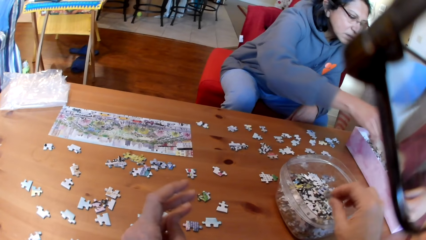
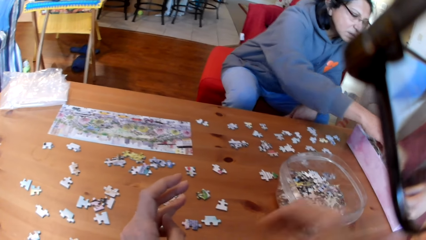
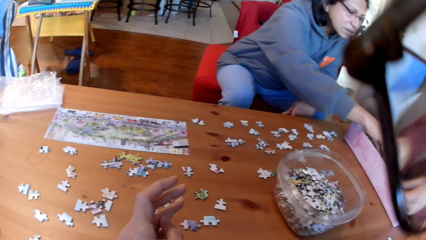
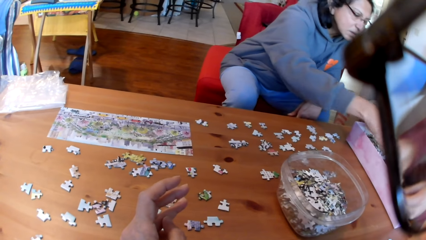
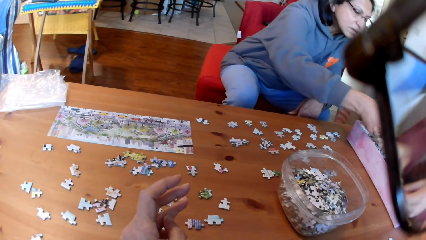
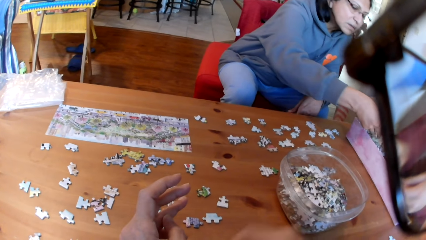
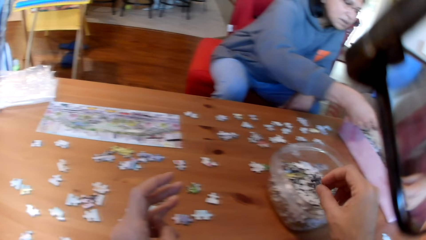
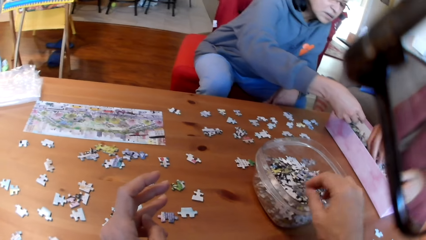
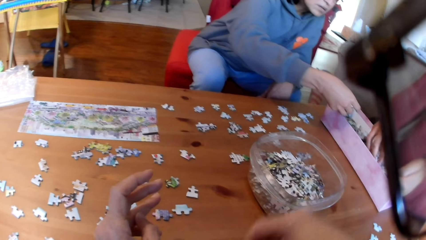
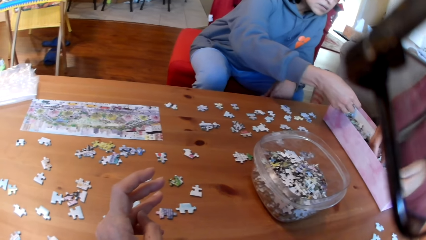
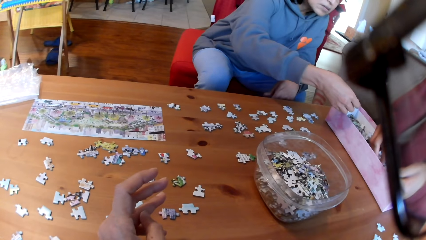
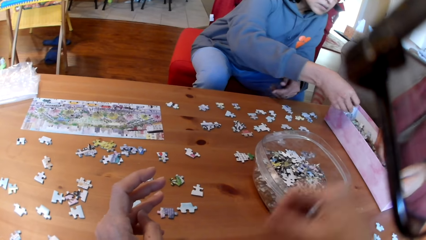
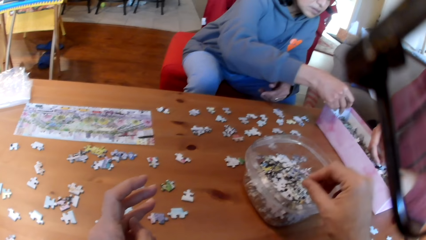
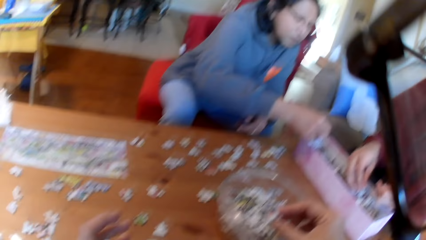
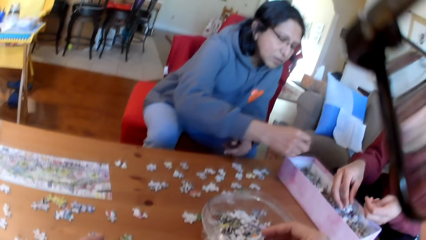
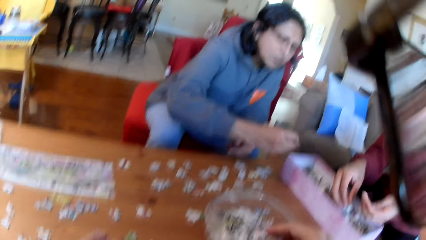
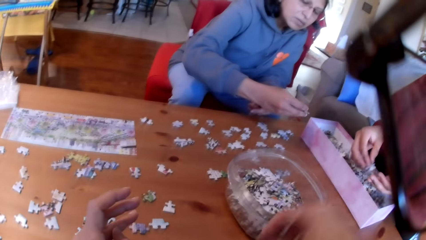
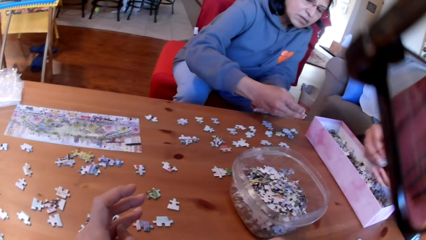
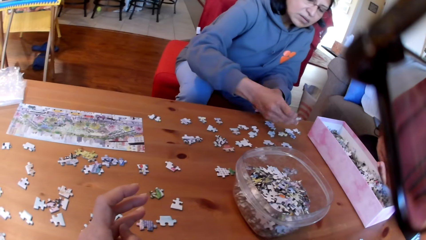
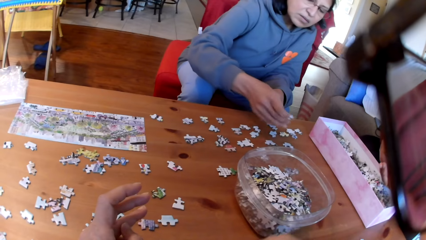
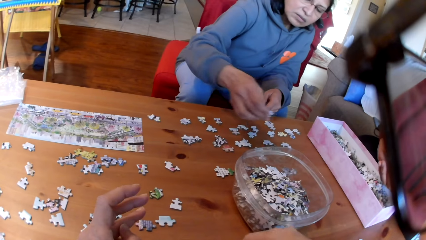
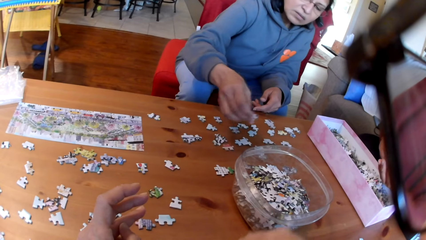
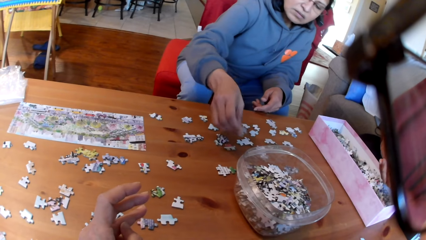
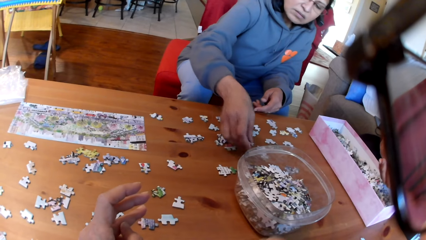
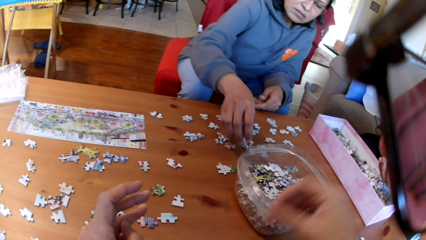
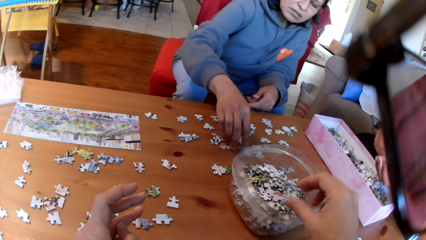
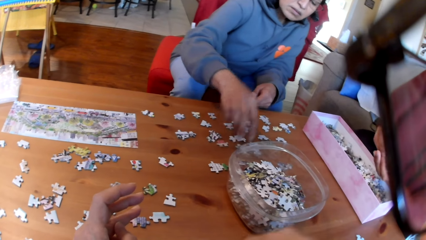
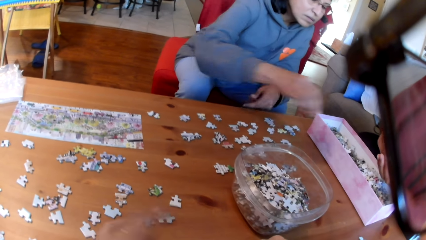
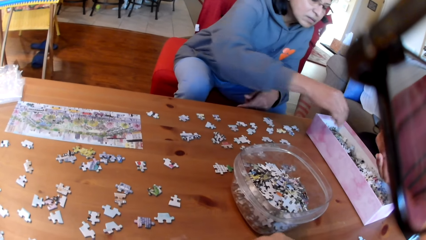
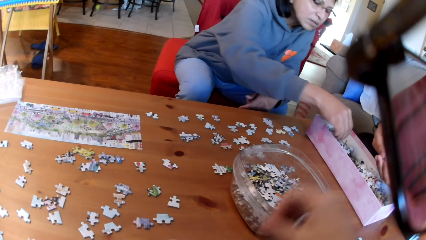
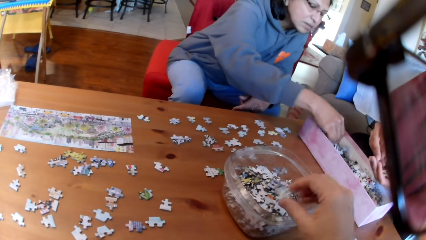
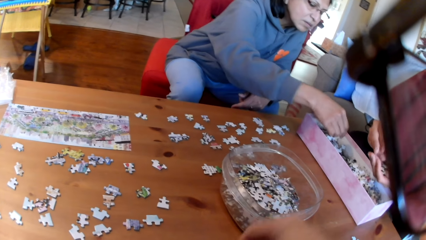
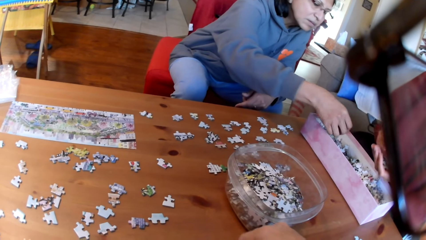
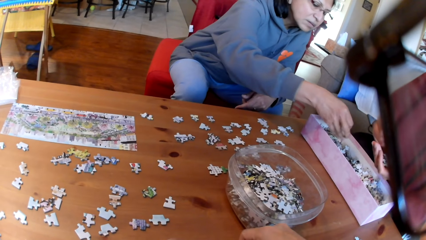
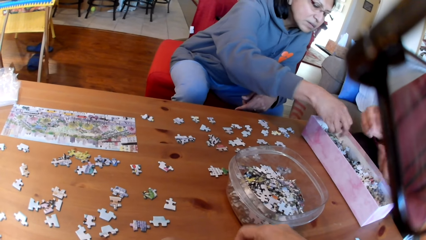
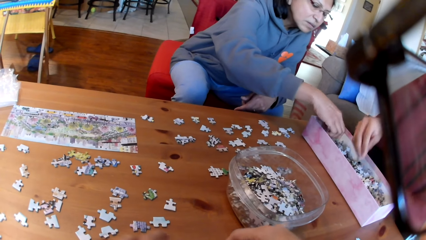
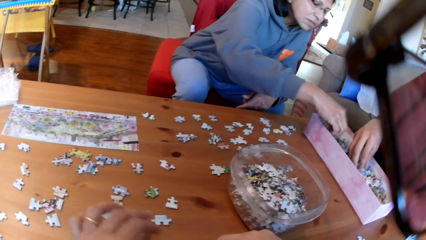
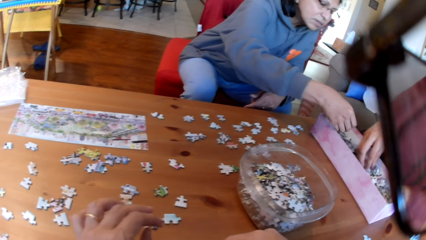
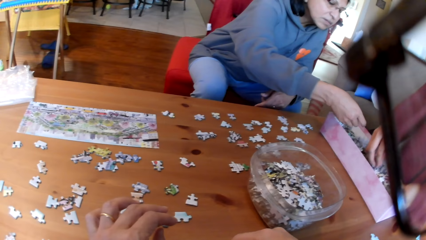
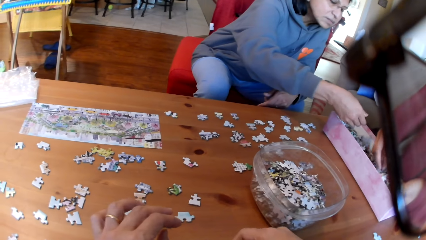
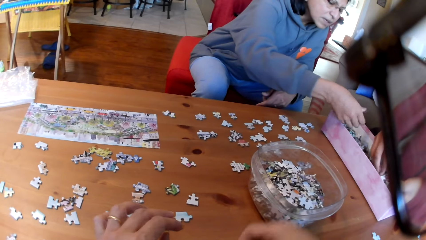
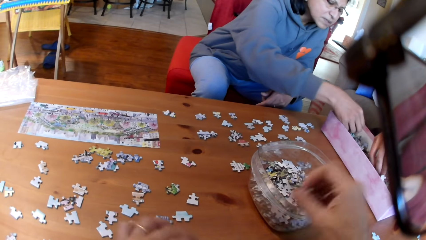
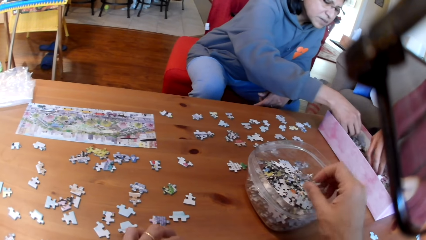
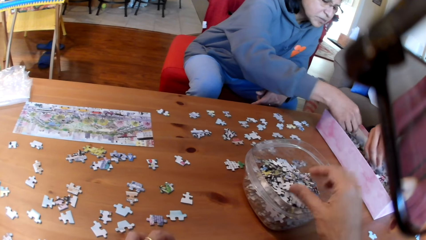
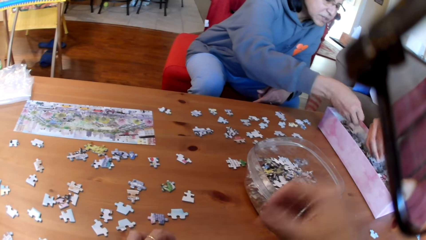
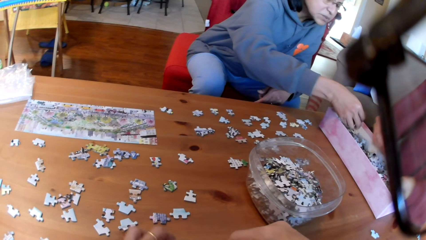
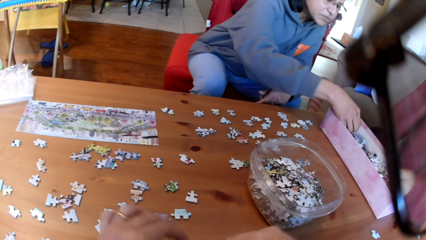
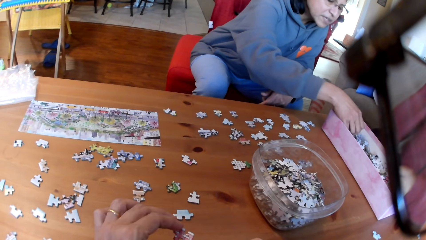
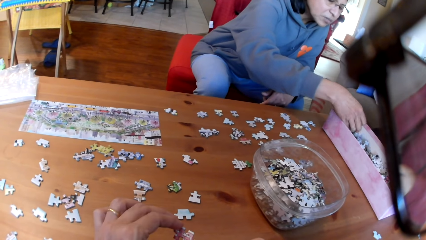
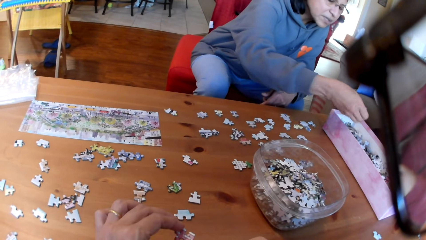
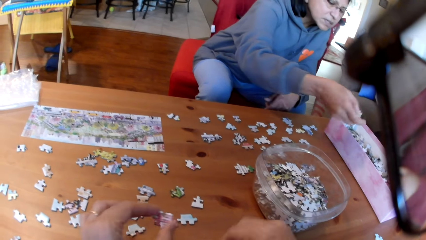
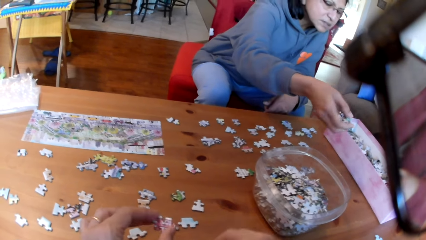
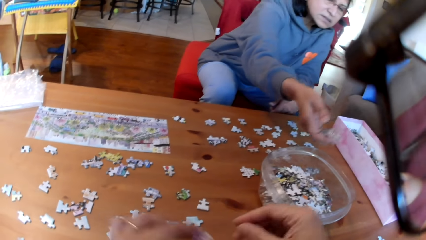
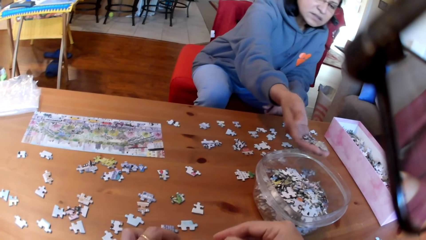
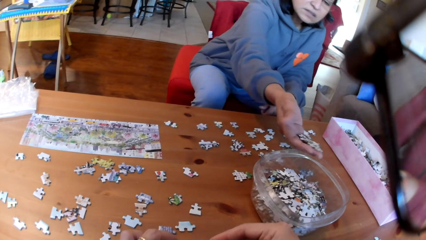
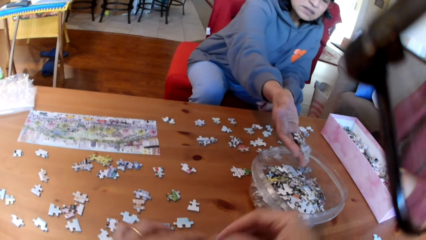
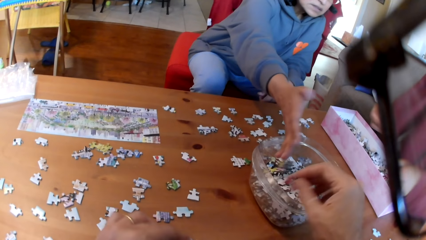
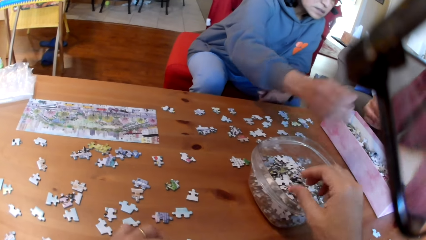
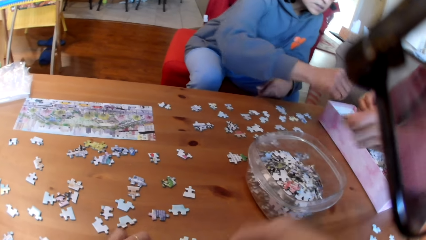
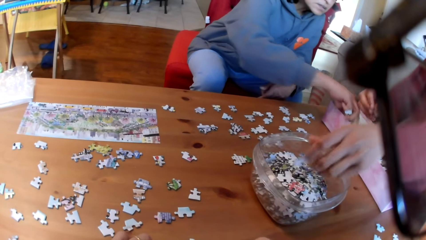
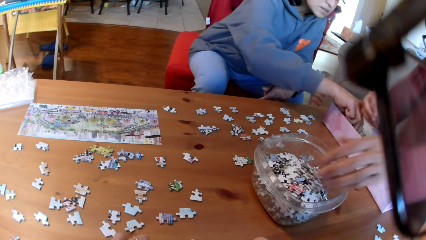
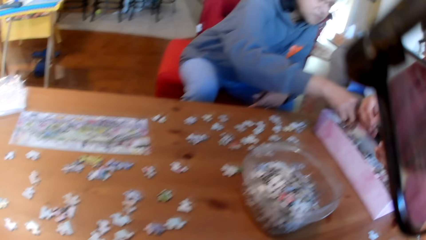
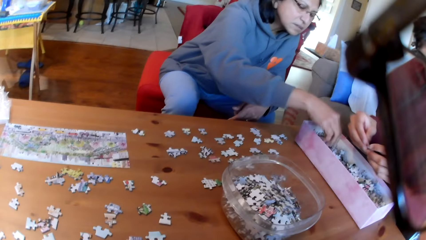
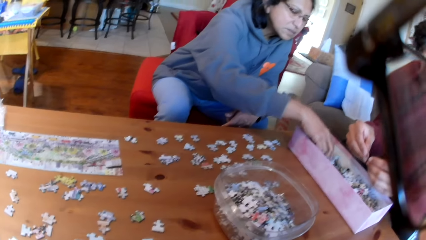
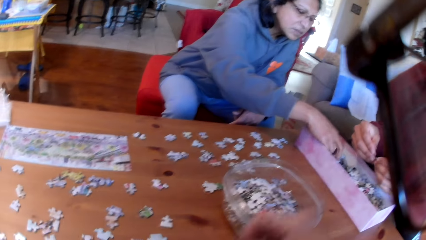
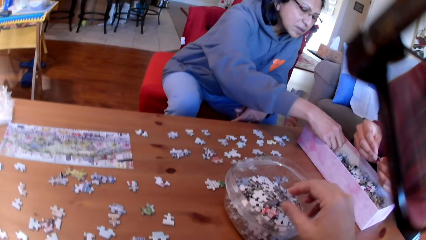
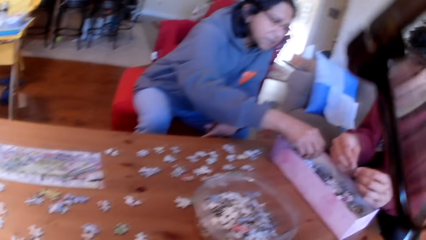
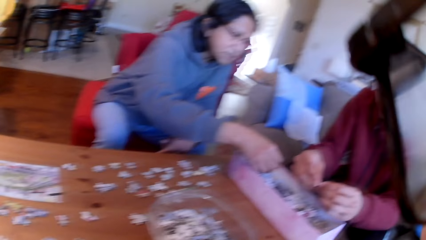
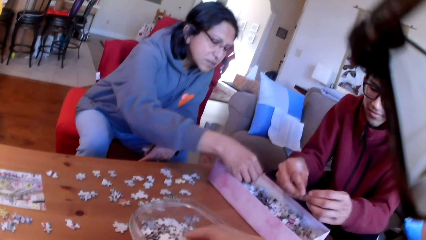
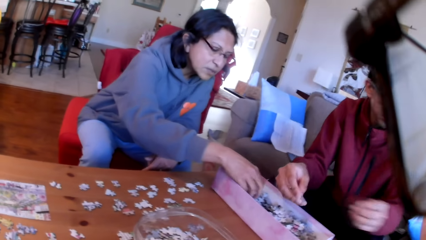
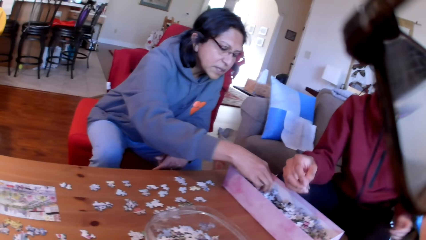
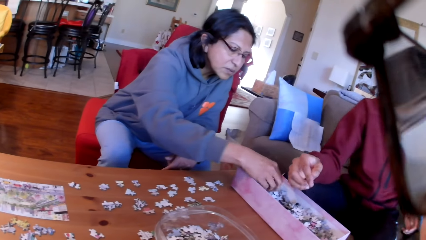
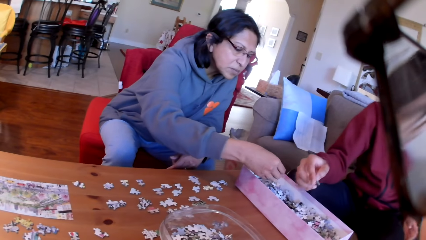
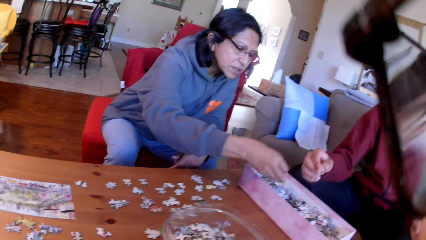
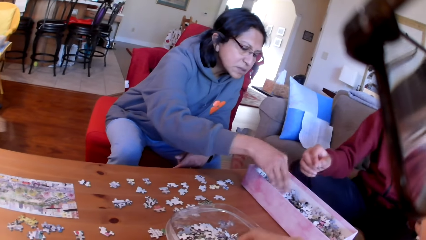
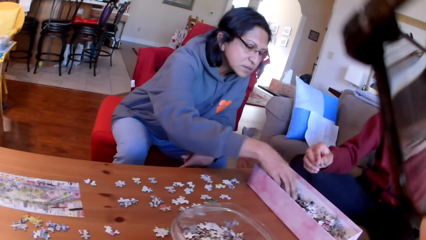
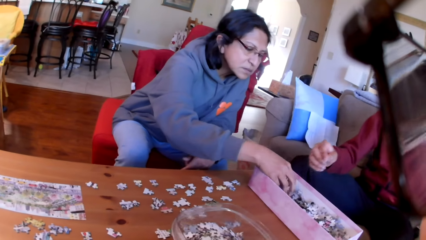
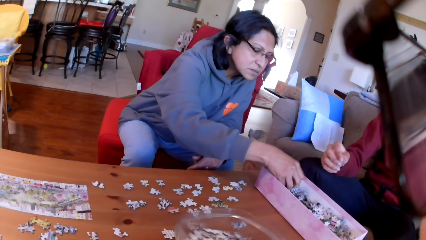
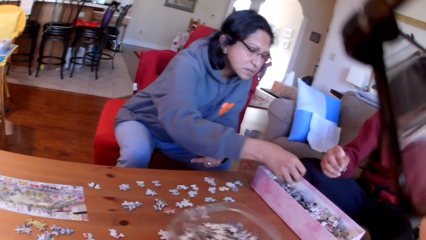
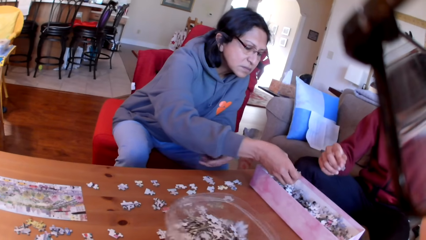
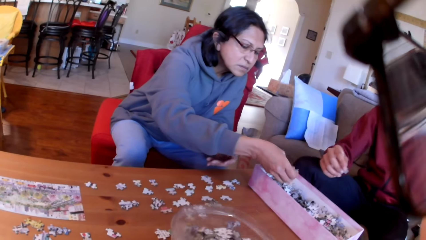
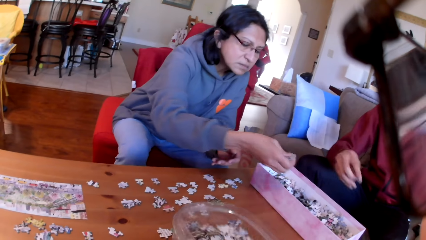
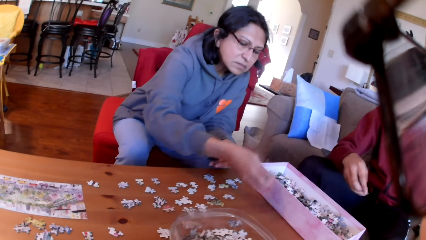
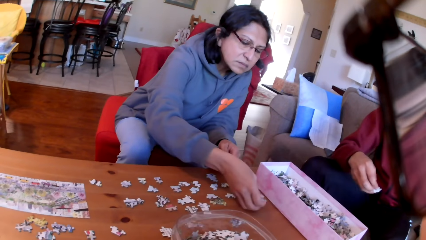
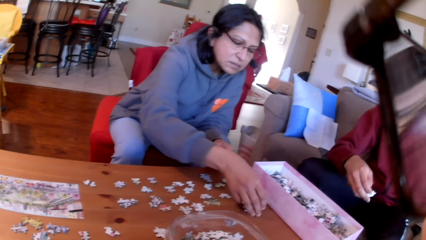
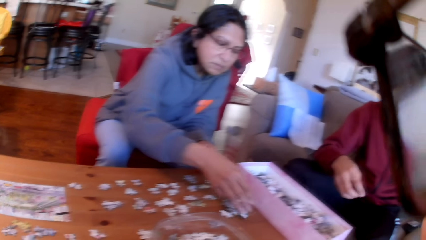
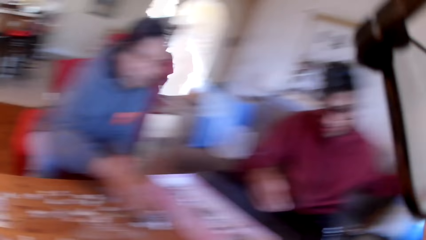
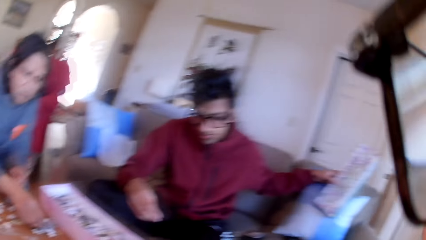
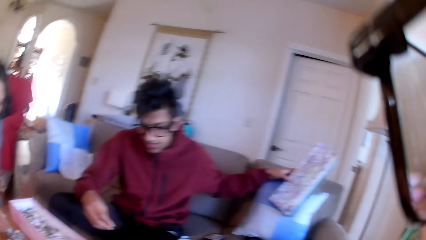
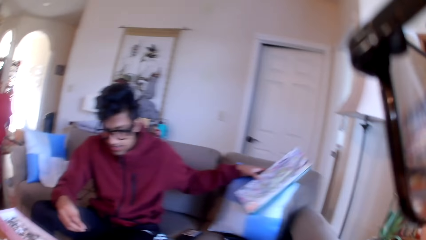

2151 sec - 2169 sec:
The camera wearer puts a puzzle in the bowl or tin. A woman picks the jigsaw puzzle in the box. The camera wearer takes puzzles and puts the jigsaw puzzle in the tin. A man takes puzzles. The camera wearer takes puzzles. The woman puts the jigsaw puzzle on the table. The camera wearer puts a puzzle in the bowl. The woman picks the jigsaw puzzle in the box. The camera wearer puts a puzzle in the bowl, takes a puzzle, puts a puzzle in the bowl, and takes a puzzle. The camera wearer puts a puzzle in the bowl. The woman puts the jigsaw puzzle in the tin. The man puts the jigsaw puzzle in the tin. The woman takes puzzles. The camera wearer puts a puzzle in the bowl. The woman takes puzzles. The camera wearer shakes the tin. The woman puts the jigsaw puzzle on the table.
